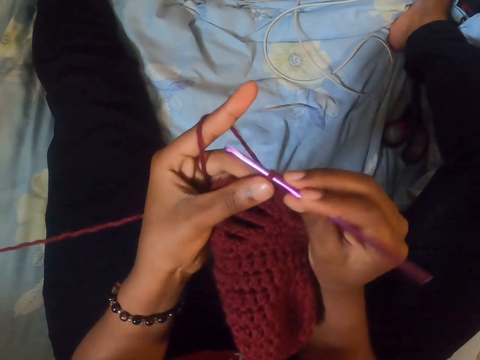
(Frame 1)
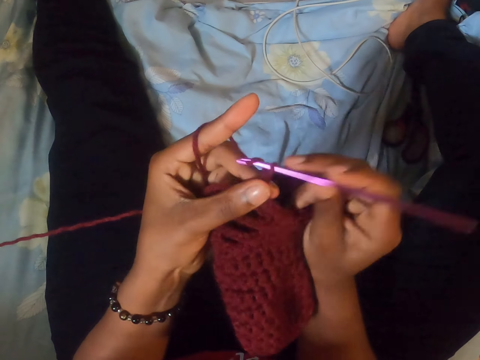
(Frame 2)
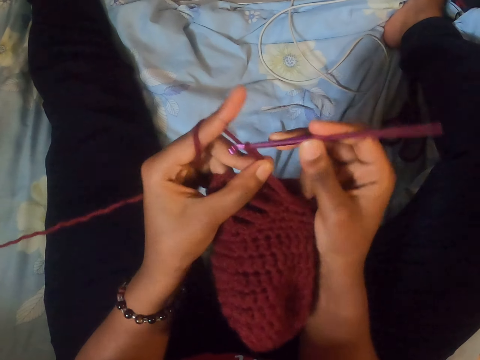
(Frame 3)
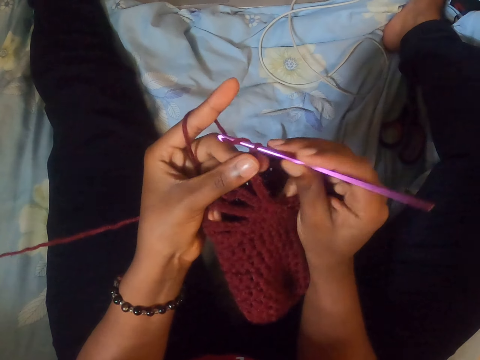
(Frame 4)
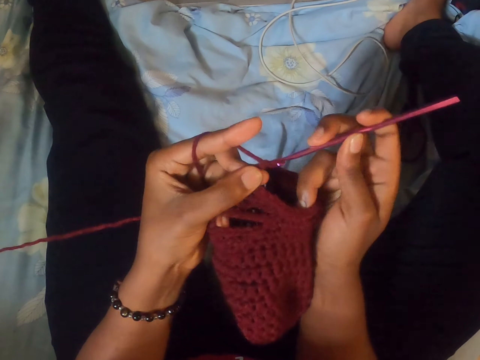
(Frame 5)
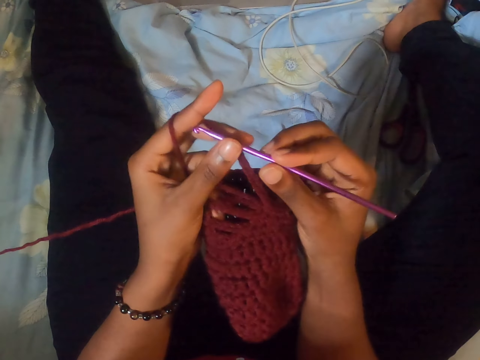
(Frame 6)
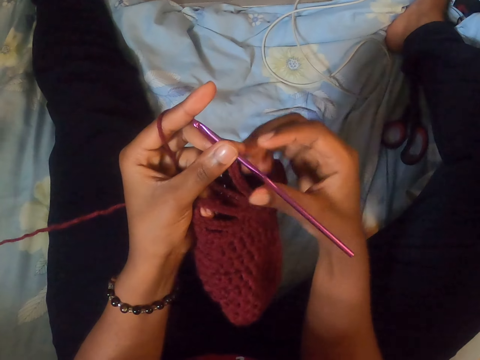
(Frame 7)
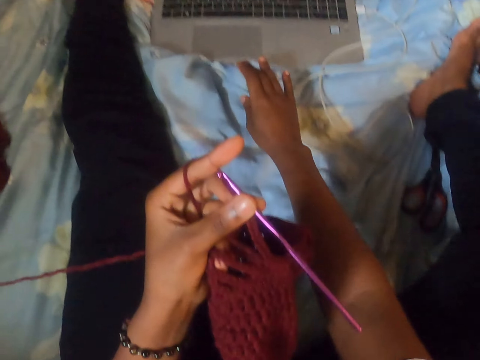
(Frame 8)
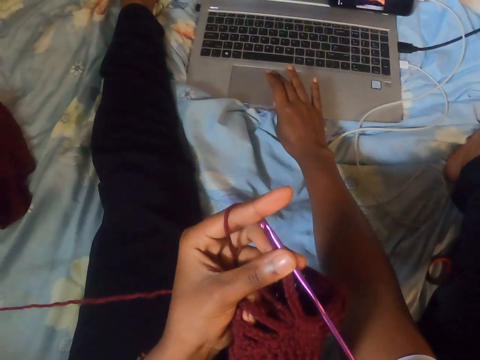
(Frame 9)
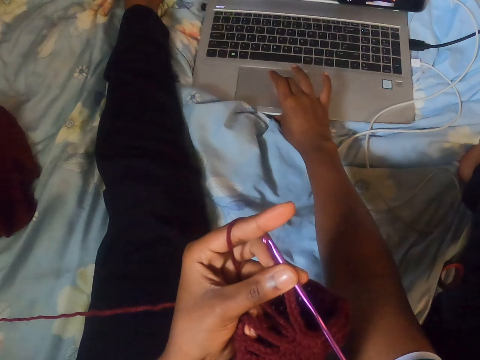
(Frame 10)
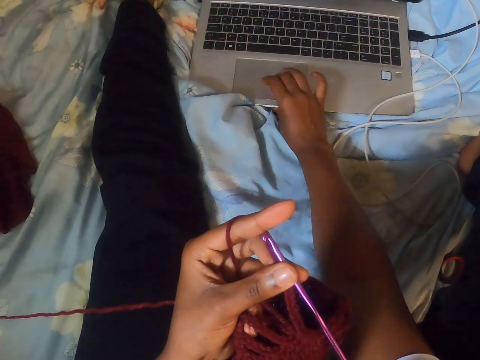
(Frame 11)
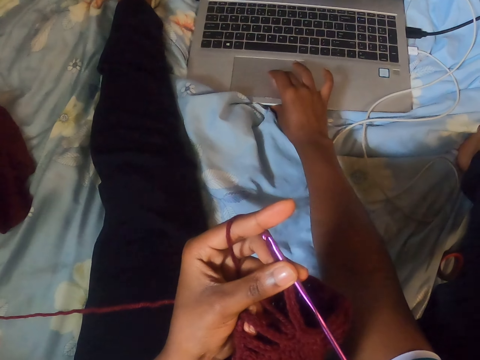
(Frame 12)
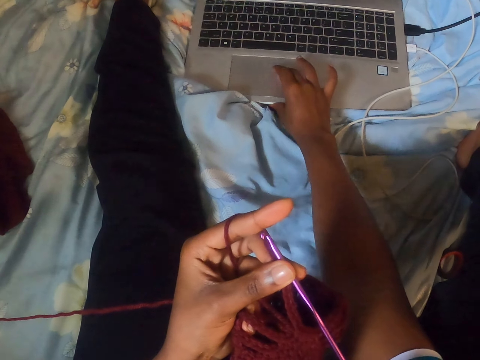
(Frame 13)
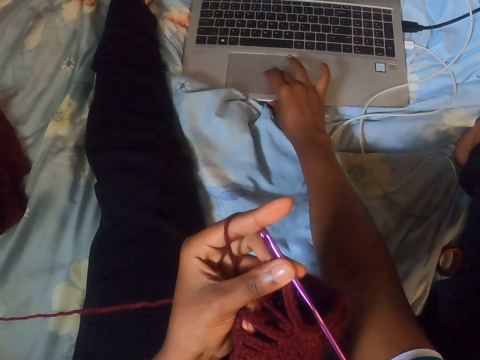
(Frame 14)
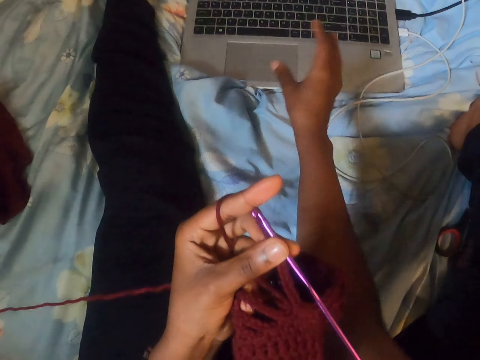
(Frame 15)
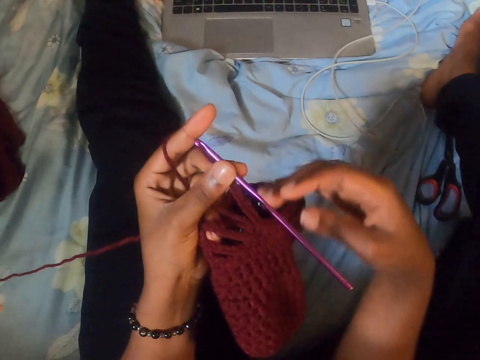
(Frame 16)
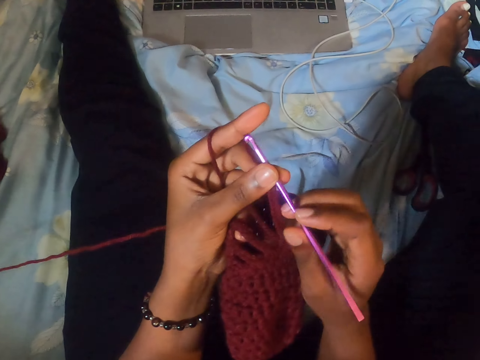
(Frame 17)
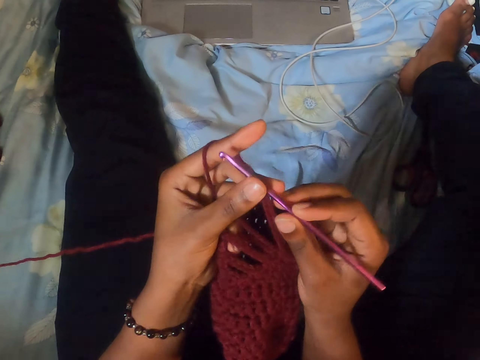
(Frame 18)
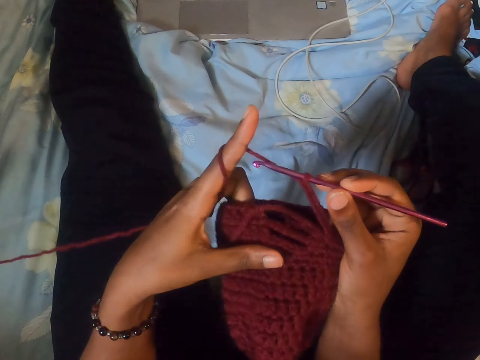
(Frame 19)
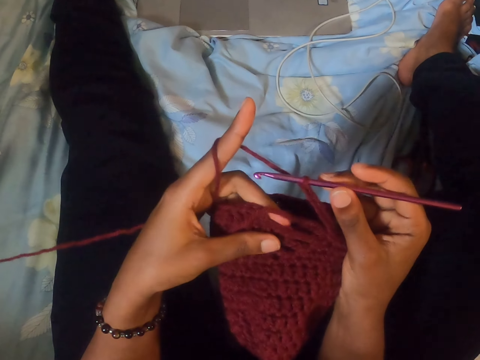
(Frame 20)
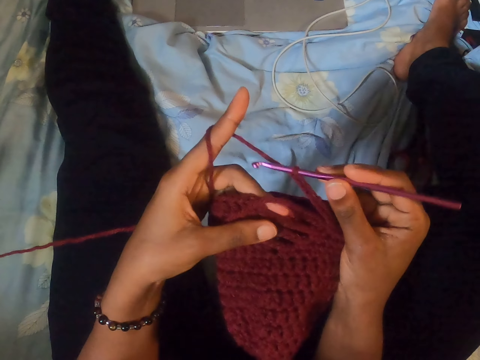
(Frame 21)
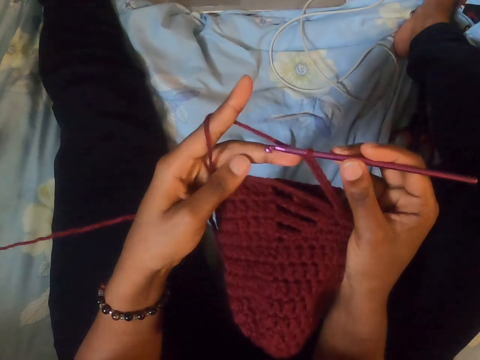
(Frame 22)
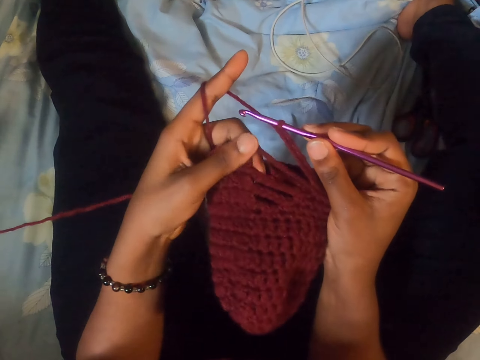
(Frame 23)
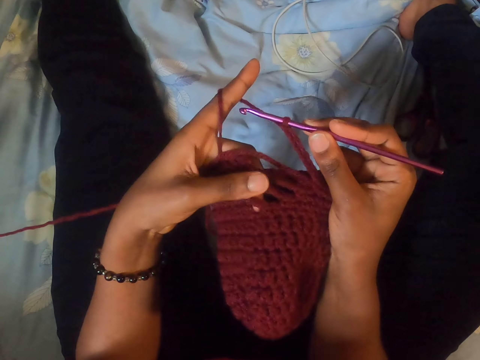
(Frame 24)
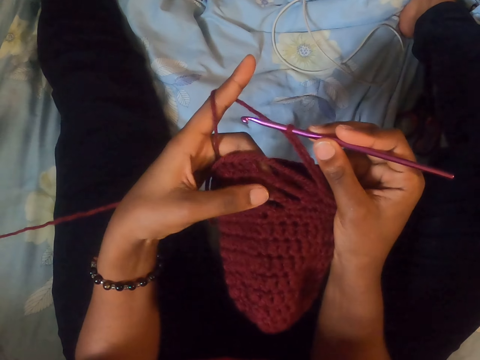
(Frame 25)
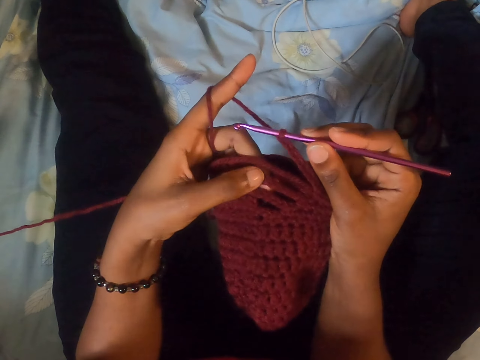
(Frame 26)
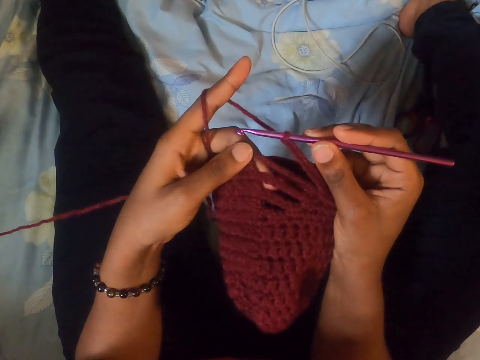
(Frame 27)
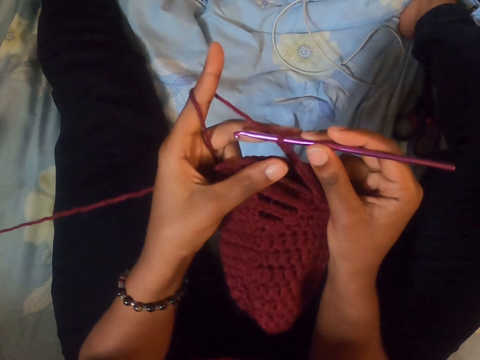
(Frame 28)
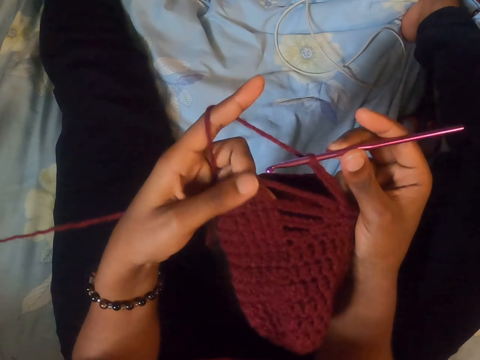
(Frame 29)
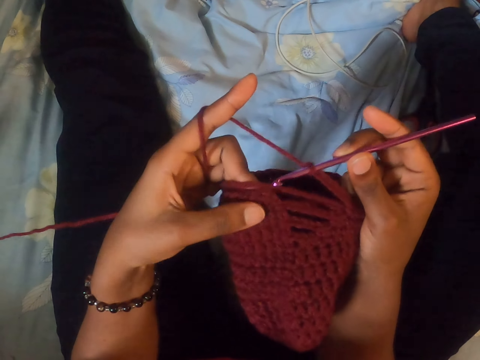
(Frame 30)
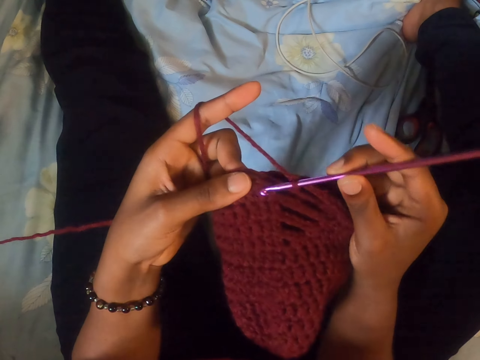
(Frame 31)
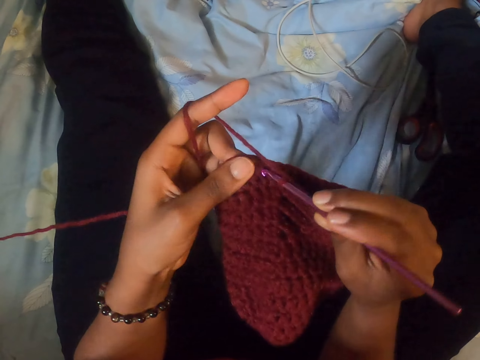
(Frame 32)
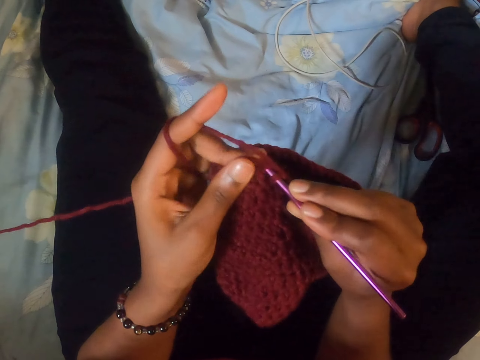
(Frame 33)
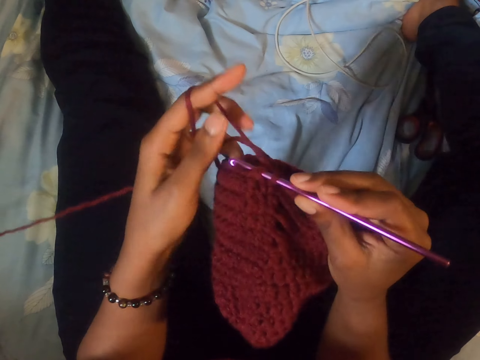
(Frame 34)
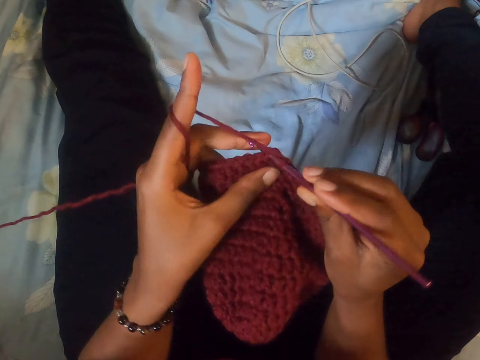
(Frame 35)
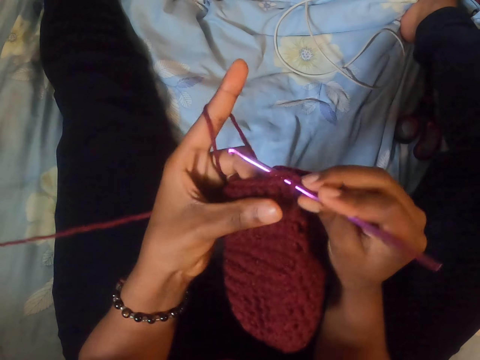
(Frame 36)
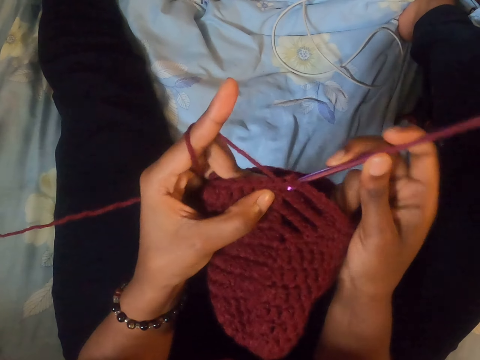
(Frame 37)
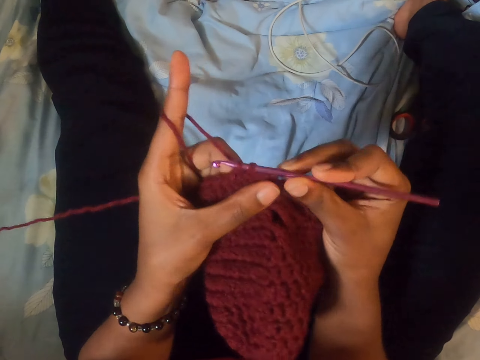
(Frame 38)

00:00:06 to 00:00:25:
The camera wearer sews with a needle. They touch the laptop. They drag on the mousepad on the laptop with their right hand. They sew with the needle. They touch the yarn. They stop sewing. They crochet the yarn with the crochet hook in their right hand. They sew with the needle.

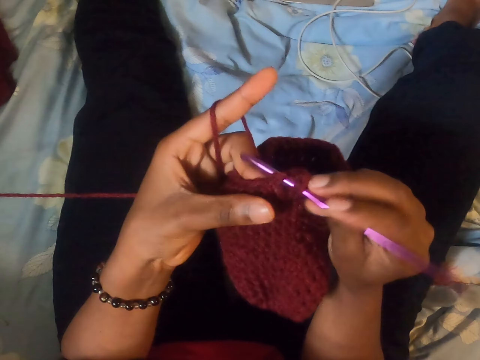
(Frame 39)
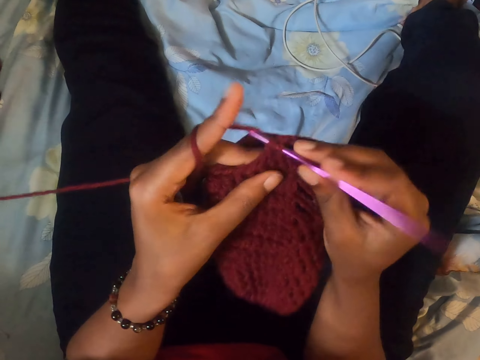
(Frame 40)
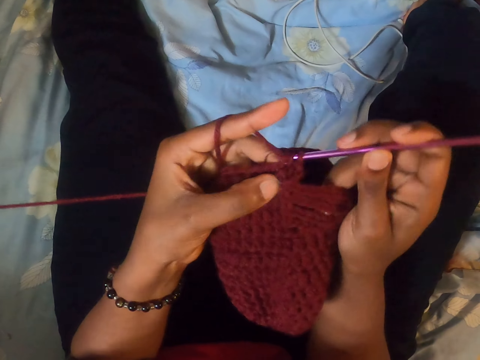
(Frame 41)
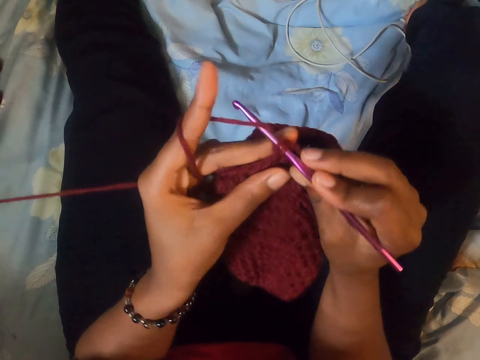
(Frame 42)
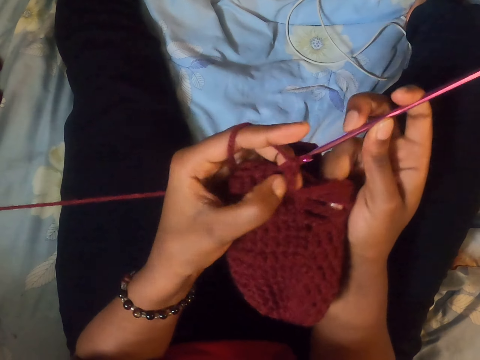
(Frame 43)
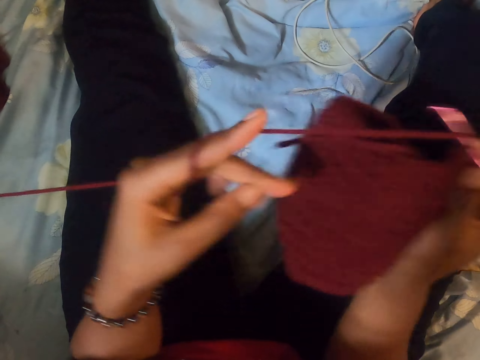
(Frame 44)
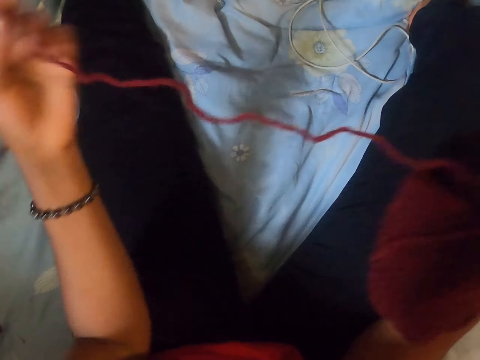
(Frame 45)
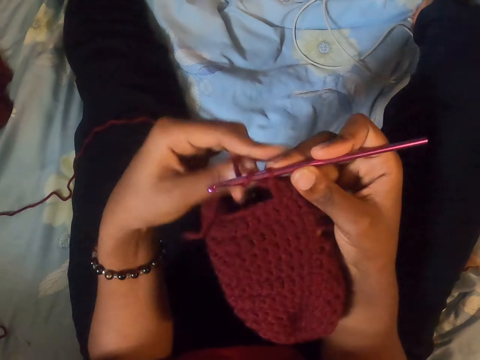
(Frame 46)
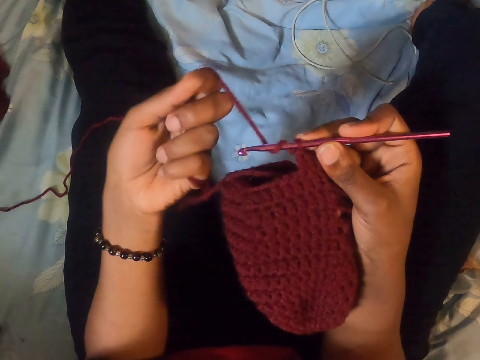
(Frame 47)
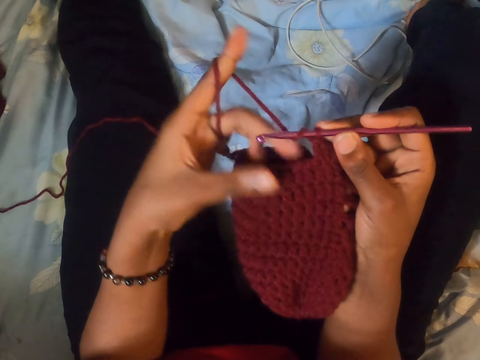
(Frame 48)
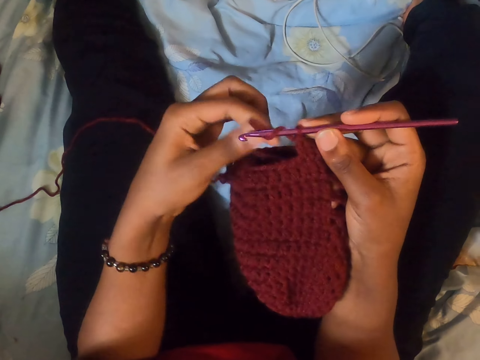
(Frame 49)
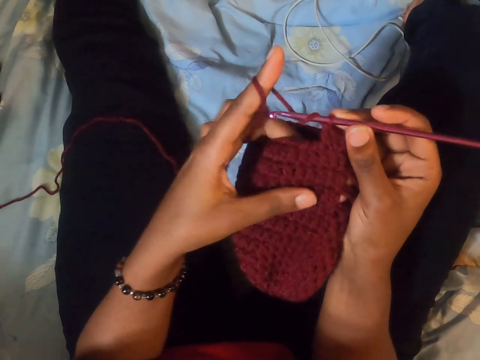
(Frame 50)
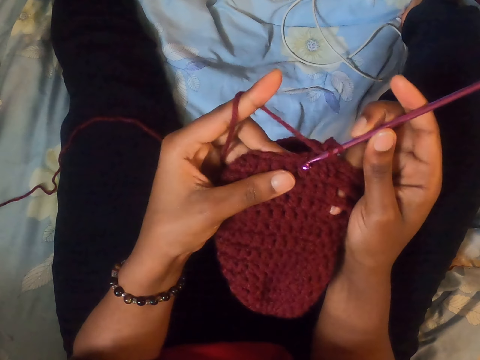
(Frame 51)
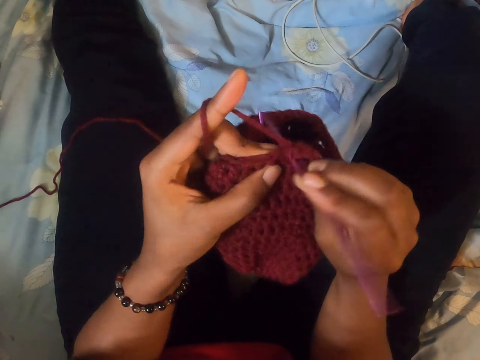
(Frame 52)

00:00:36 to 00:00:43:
The camera wearer stretches the yarn. They sew with a needle.
